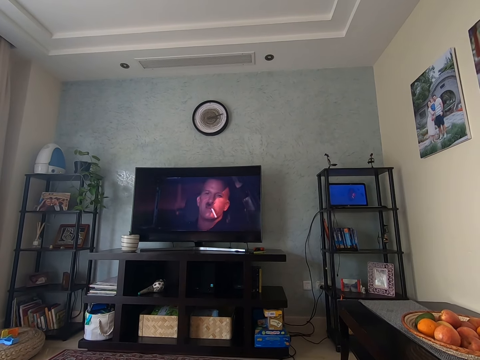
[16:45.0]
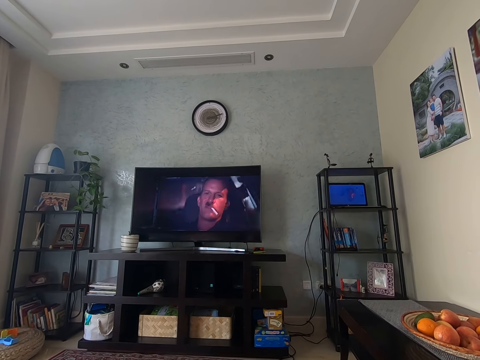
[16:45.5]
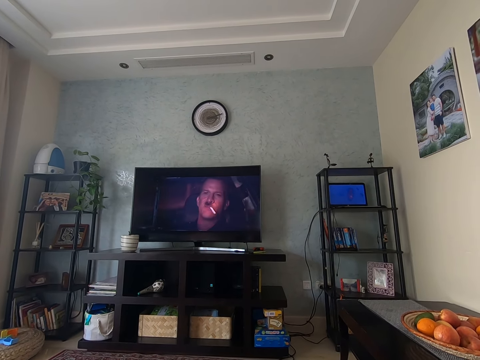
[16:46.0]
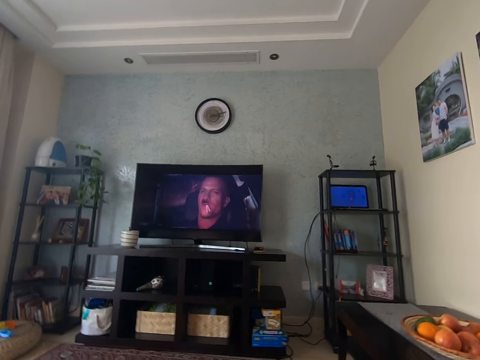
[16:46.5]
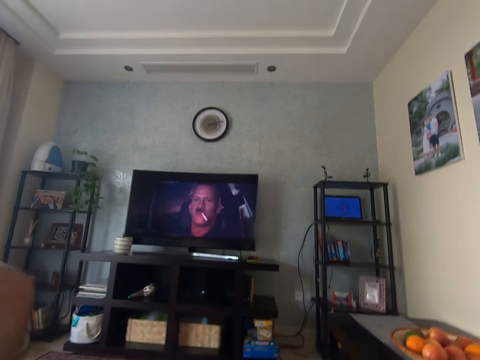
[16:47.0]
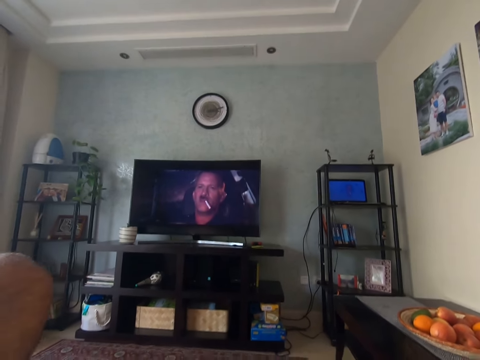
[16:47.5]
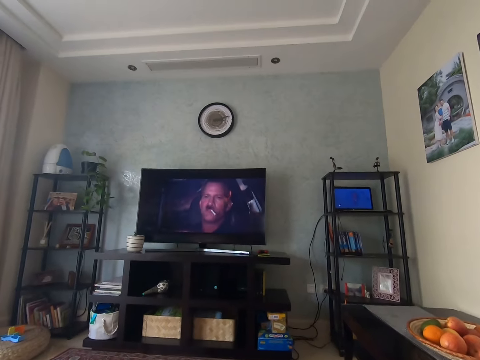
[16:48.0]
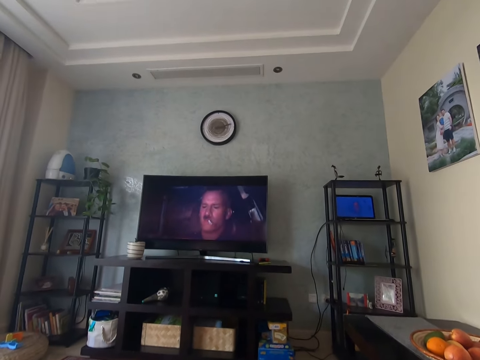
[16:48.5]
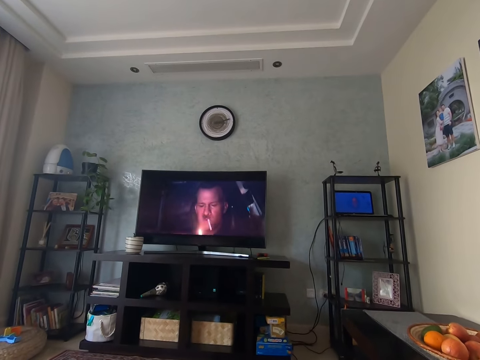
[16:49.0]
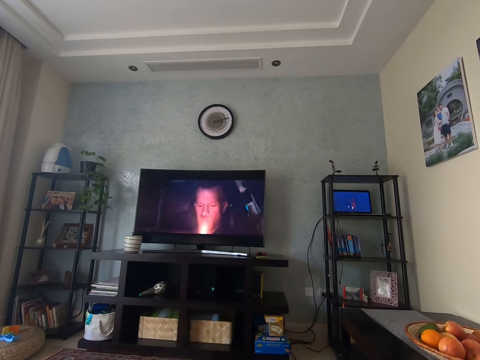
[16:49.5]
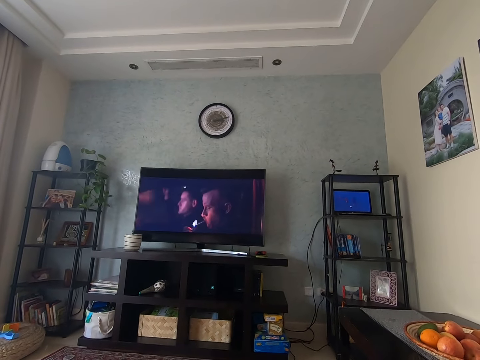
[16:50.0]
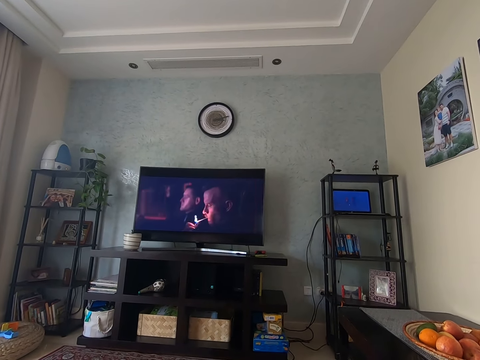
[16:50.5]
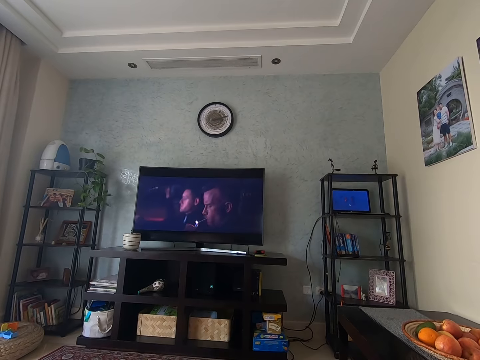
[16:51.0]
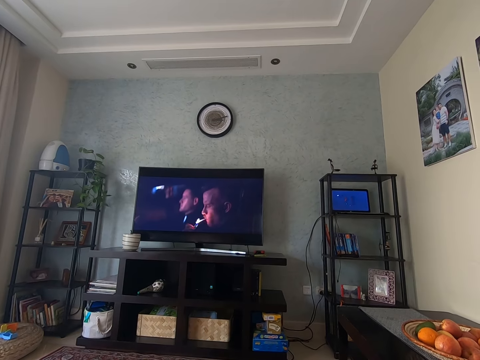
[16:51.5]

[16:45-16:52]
The camera wearer raises the right hand.

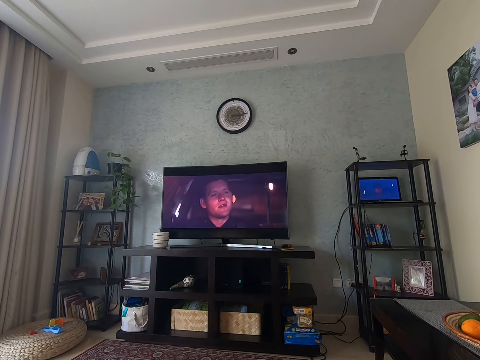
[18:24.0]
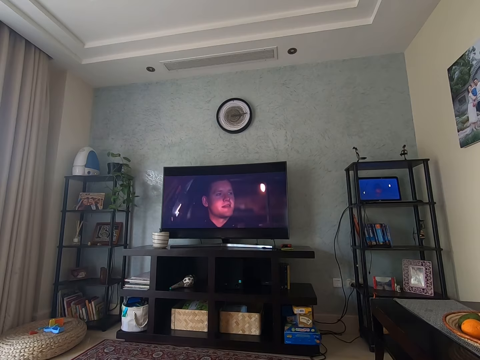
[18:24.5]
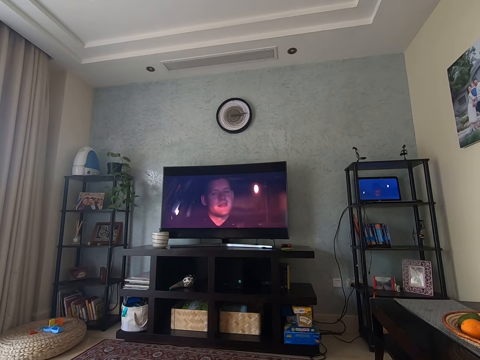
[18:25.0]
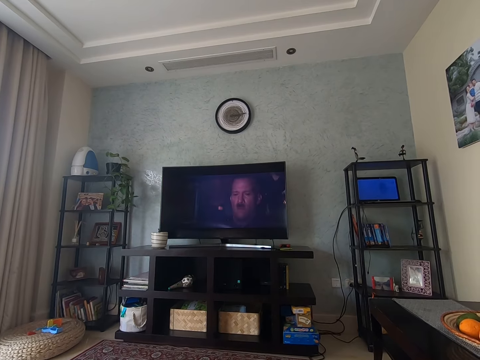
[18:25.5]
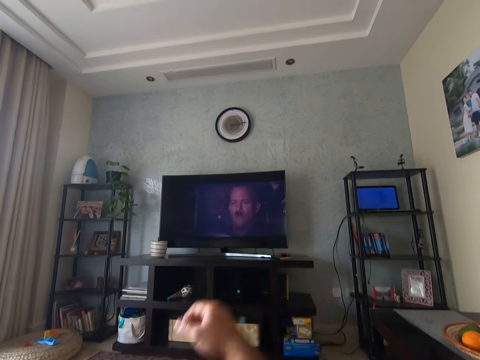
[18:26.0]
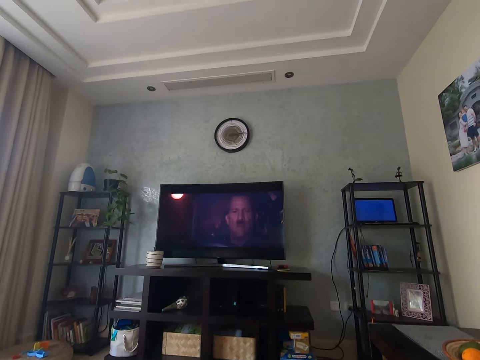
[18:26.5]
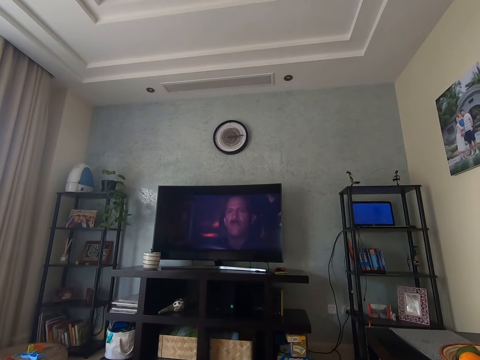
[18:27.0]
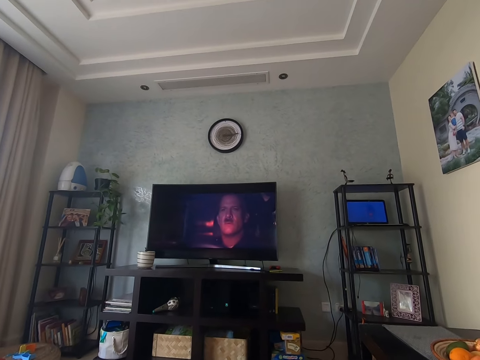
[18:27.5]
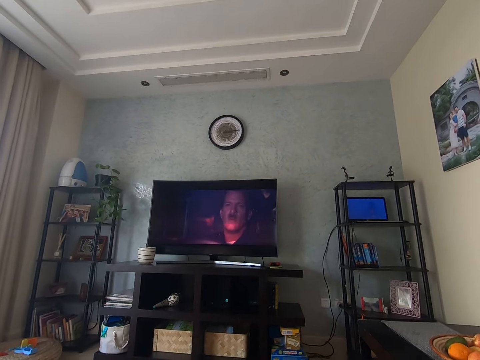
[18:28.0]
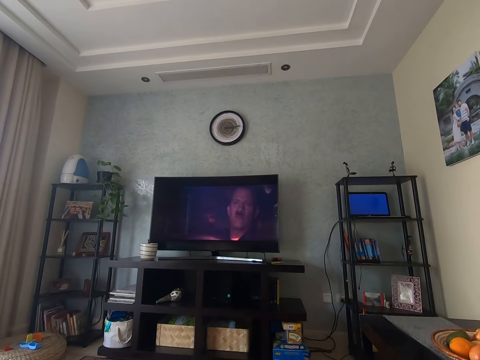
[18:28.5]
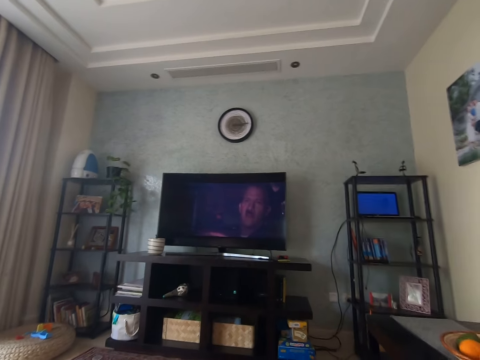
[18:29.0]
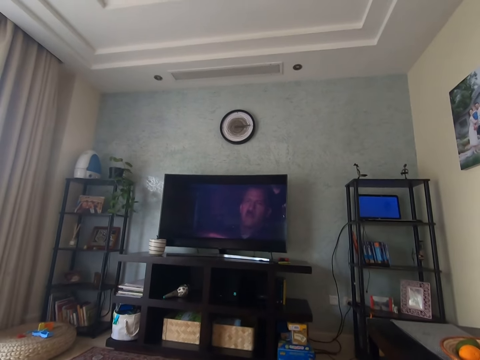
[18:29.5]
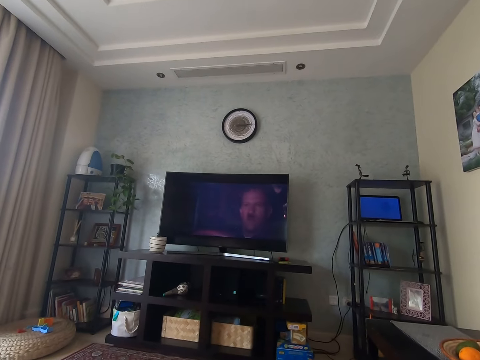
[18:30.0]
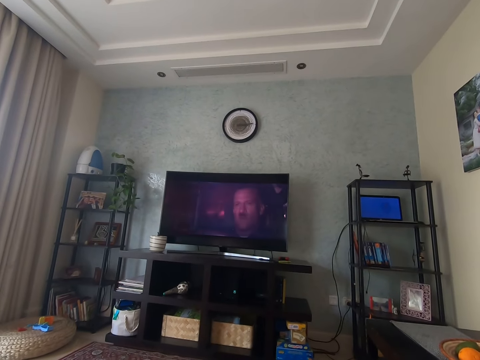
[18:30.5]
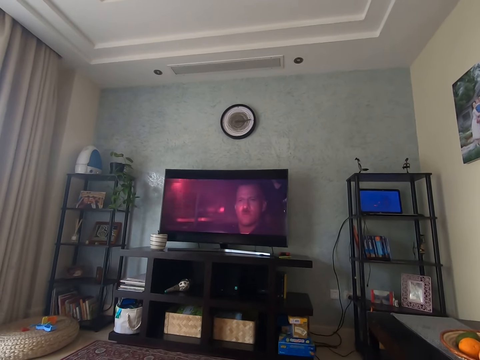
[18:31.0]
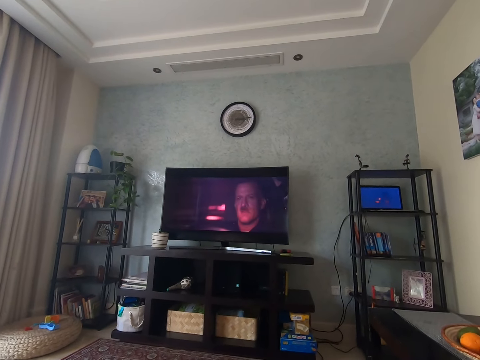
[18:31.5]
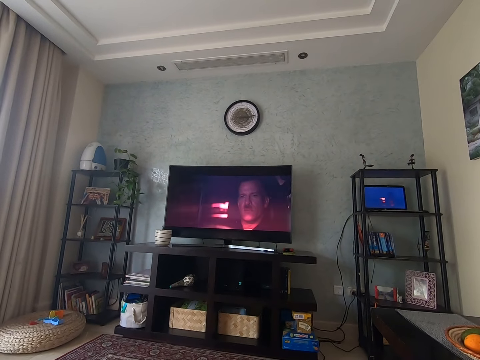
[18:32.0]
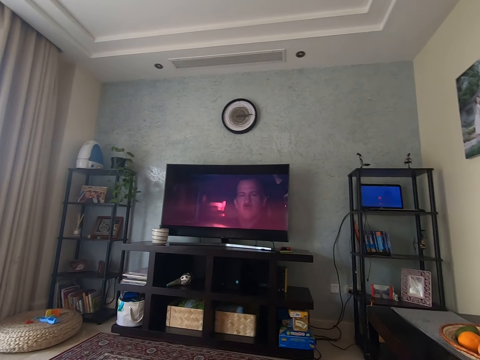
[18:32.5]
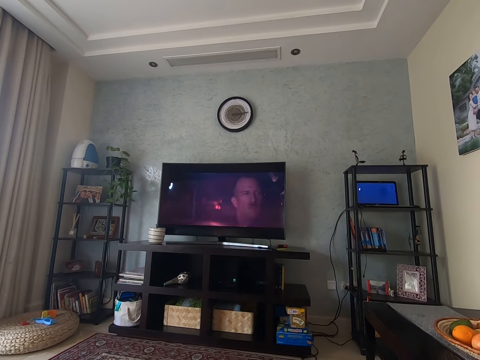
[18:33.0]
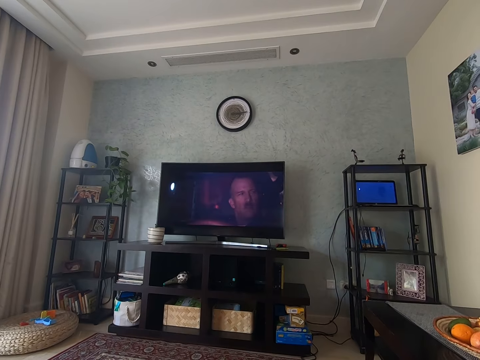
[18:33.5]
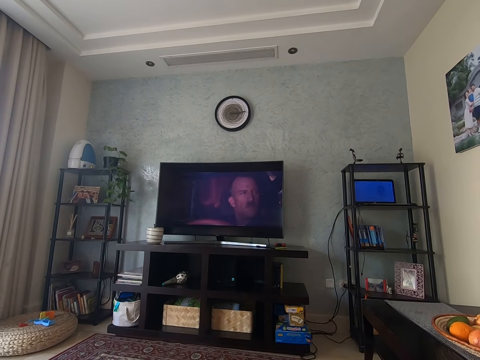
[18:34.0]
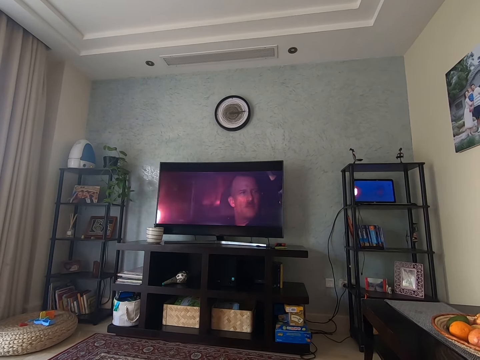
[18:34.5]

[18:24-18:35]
The camera wearer moves his right hand downwards. He watches a movie in the television. He moves his right hand upwards. He watches the movie in the television.

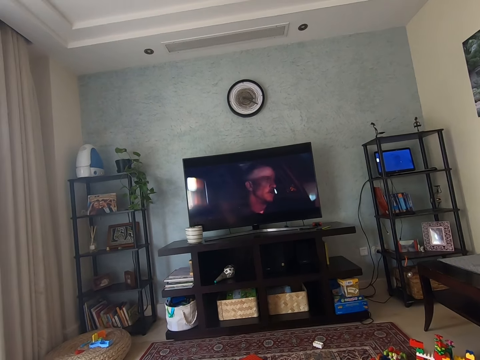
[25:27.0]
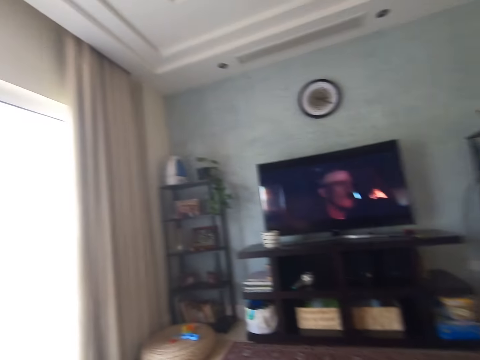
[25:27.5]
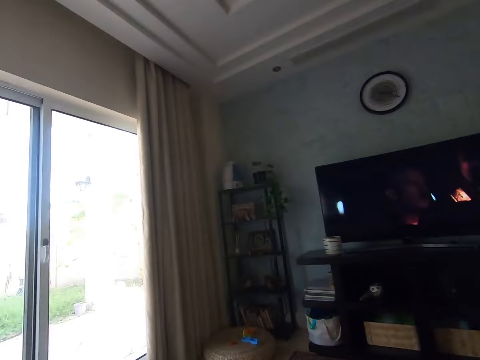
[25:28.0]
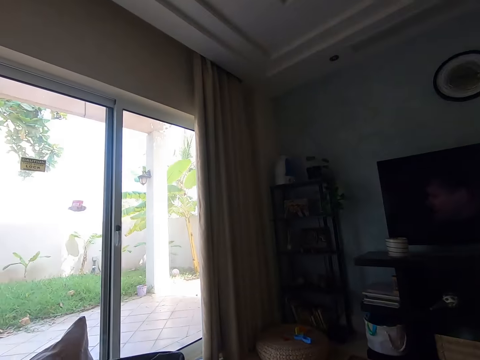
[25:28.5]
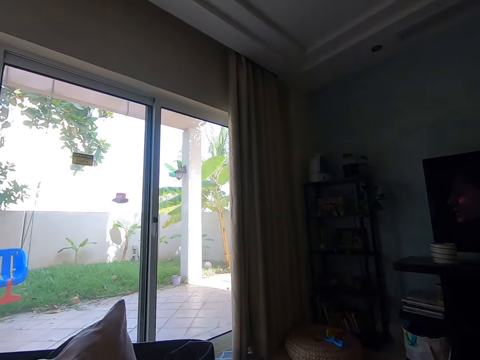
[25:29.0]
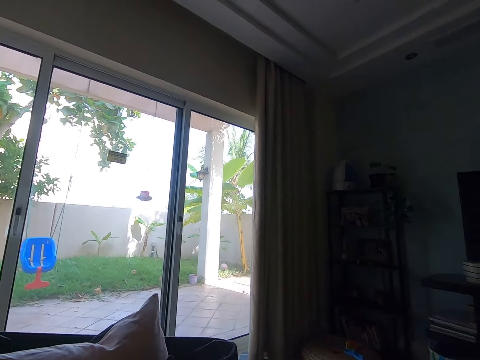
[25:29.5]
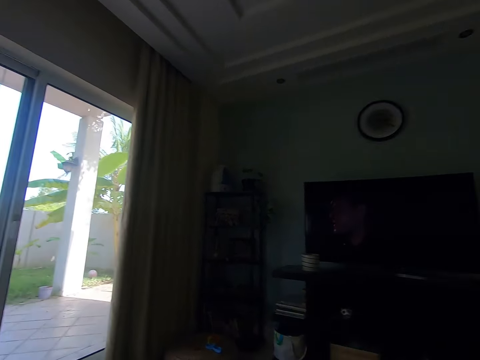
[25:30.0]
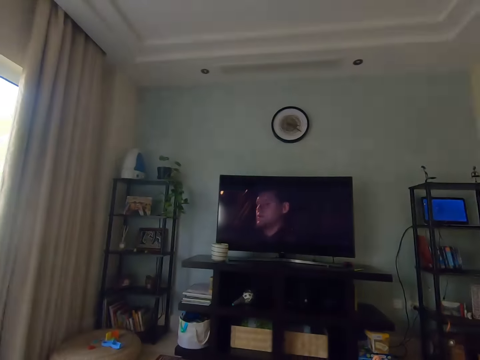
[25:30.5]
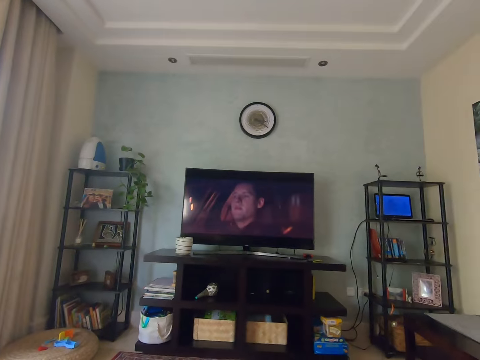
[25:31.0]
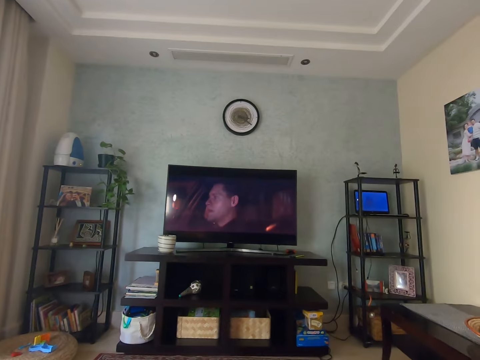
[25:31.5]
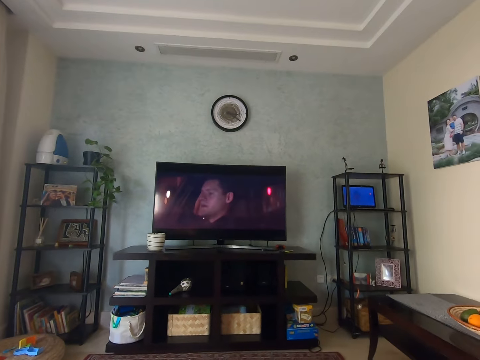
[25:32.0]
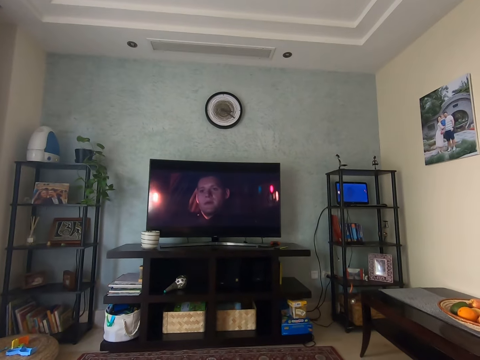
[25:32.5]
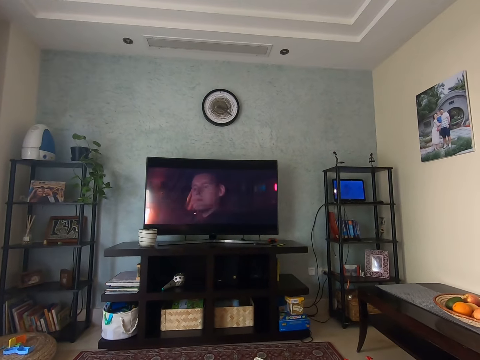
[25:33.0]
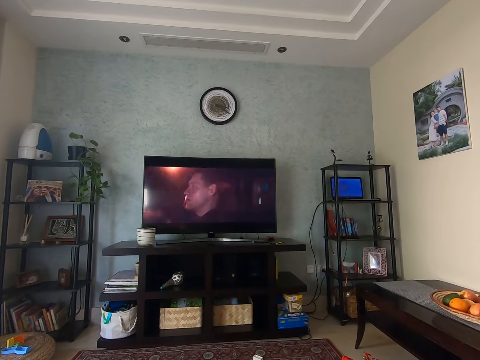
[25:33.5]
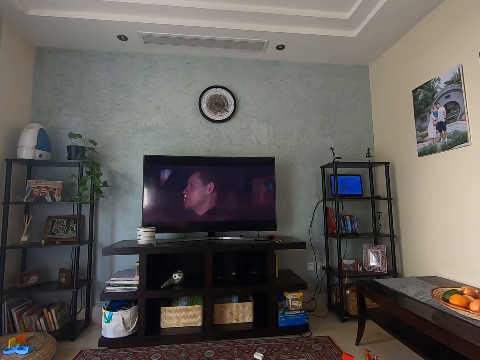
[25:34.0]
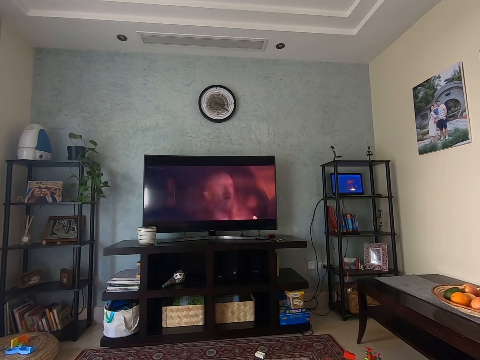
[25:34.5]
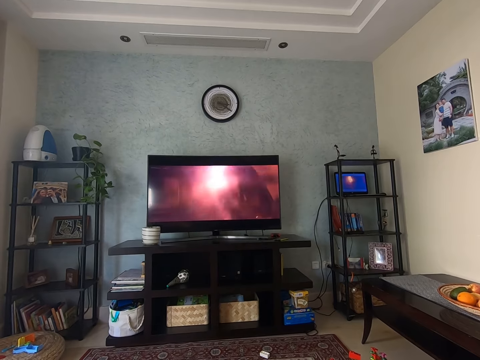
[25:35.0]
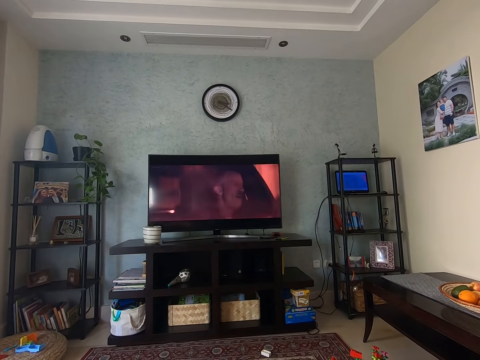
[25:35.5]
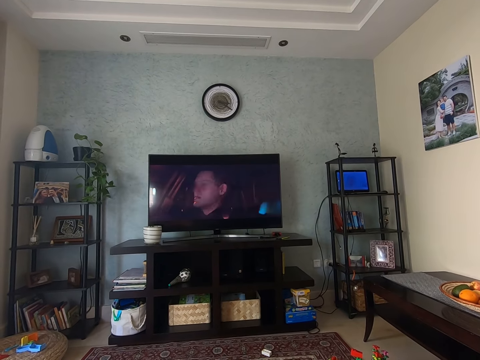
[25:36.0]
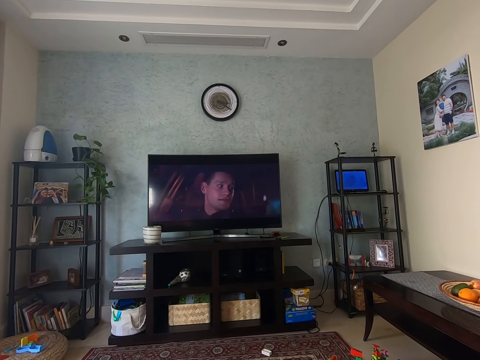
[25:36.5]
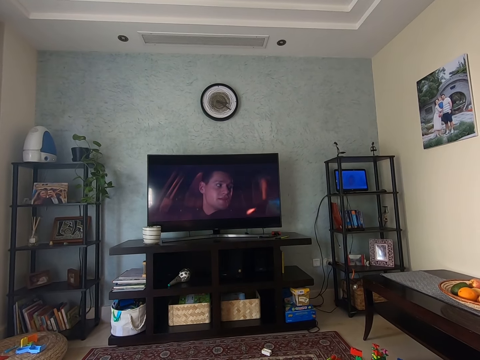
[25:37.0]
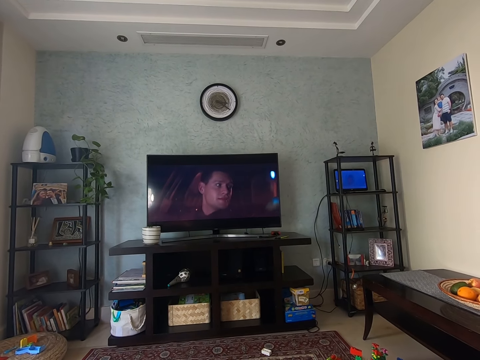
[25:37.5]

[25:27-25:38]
The camera wearer looks around. They watch the TV.
